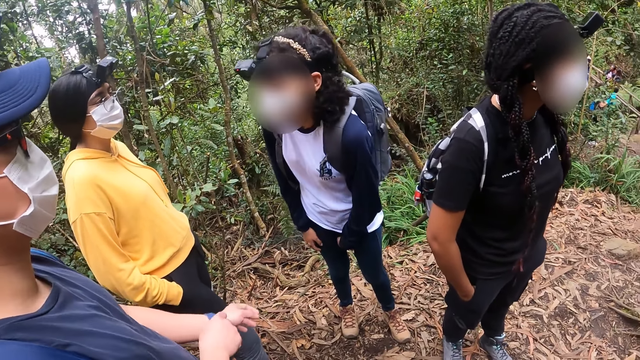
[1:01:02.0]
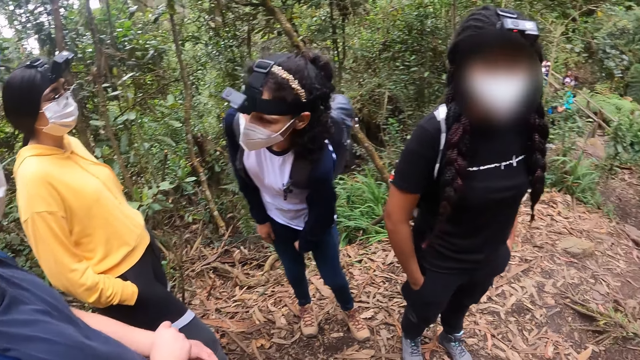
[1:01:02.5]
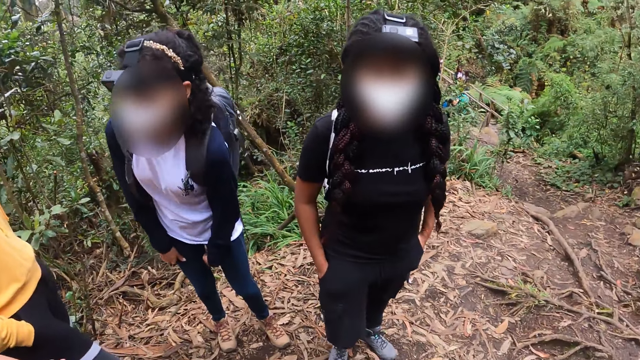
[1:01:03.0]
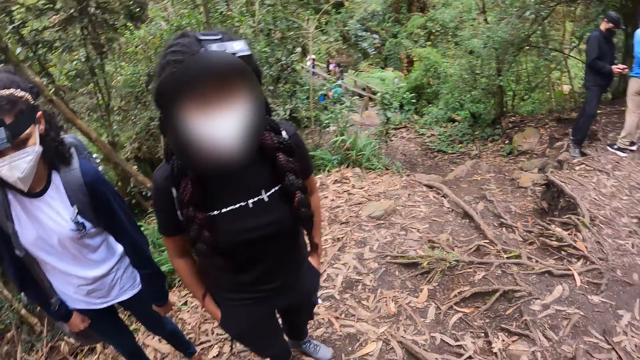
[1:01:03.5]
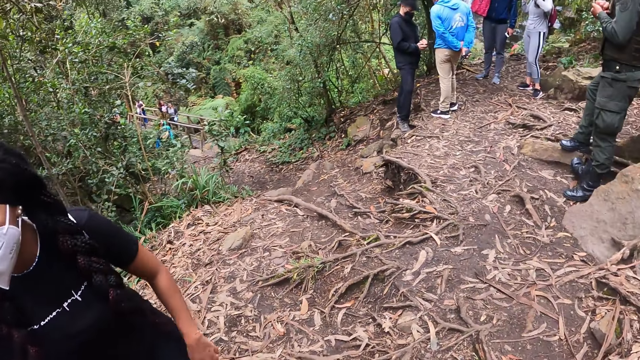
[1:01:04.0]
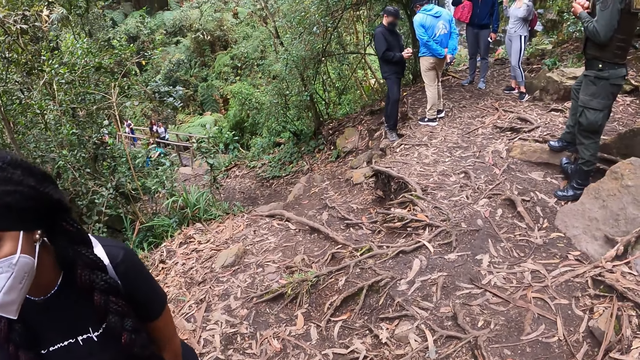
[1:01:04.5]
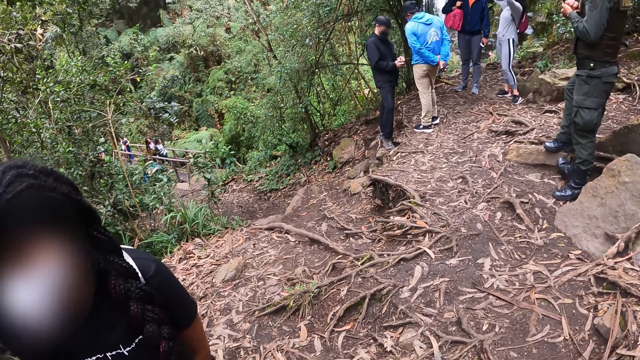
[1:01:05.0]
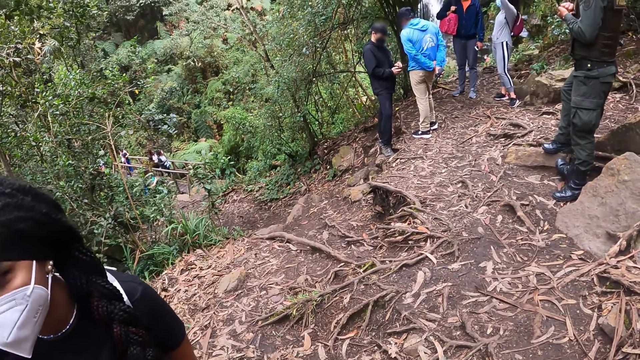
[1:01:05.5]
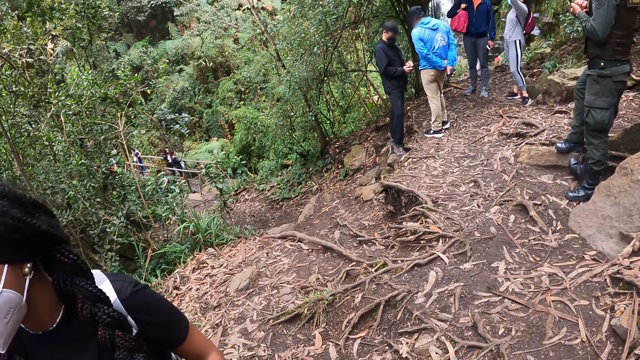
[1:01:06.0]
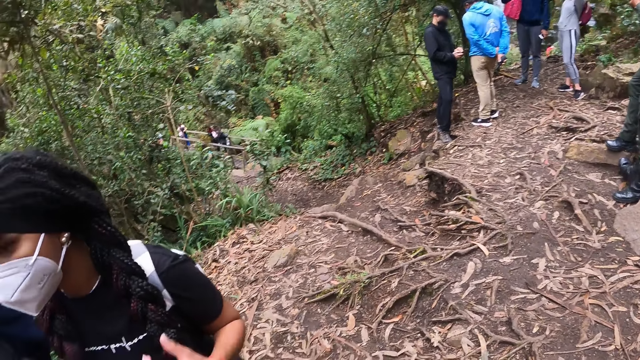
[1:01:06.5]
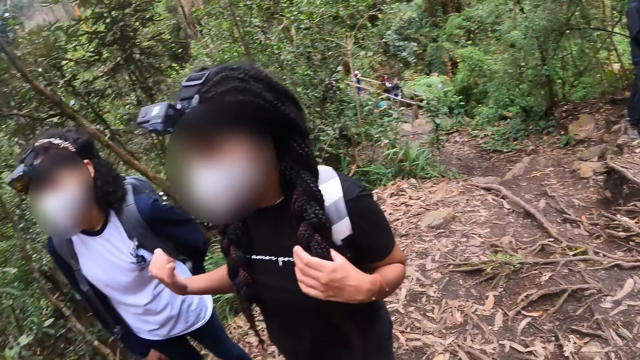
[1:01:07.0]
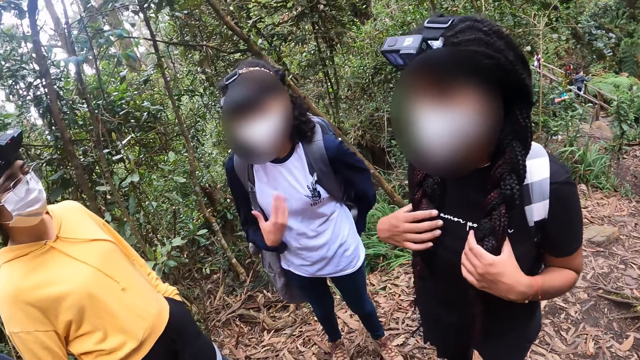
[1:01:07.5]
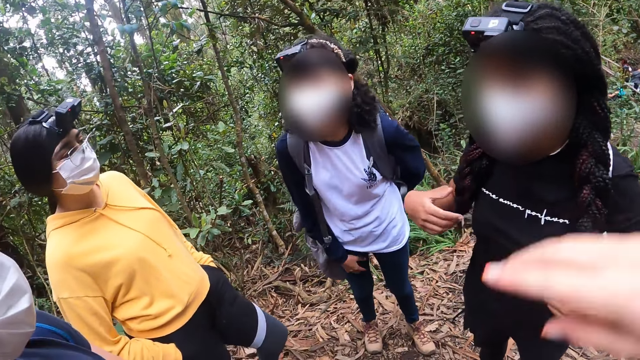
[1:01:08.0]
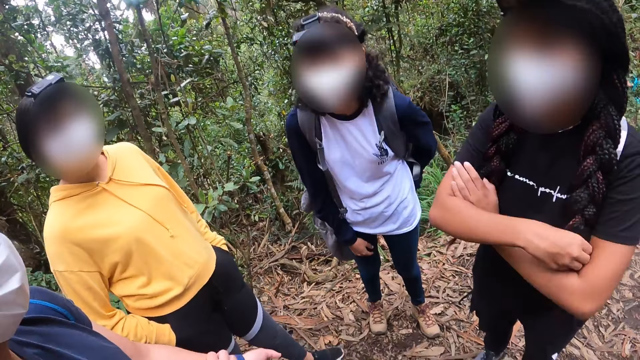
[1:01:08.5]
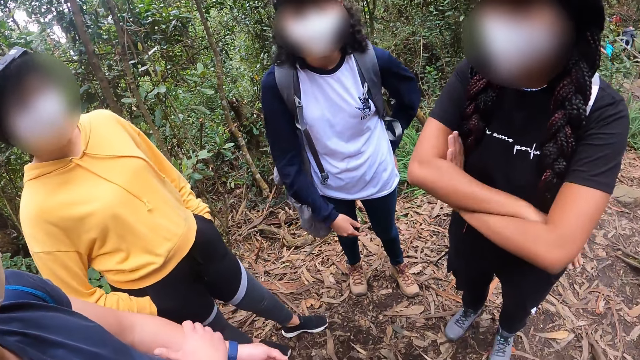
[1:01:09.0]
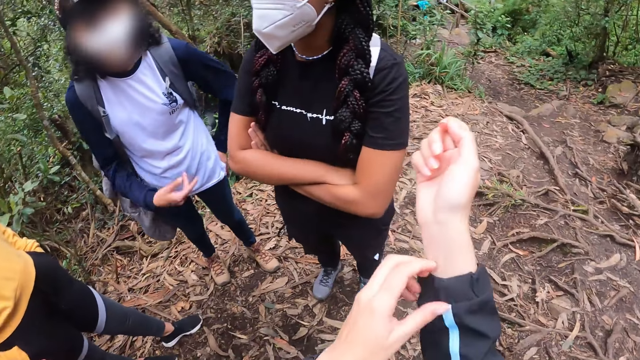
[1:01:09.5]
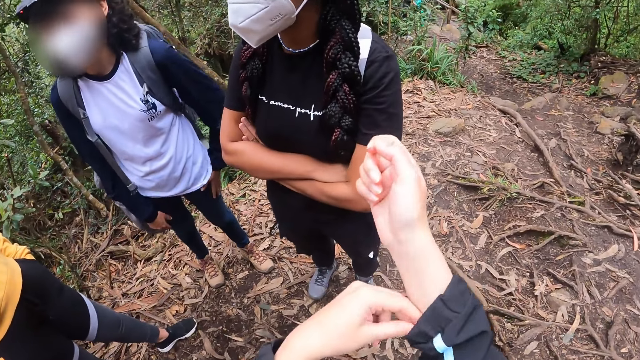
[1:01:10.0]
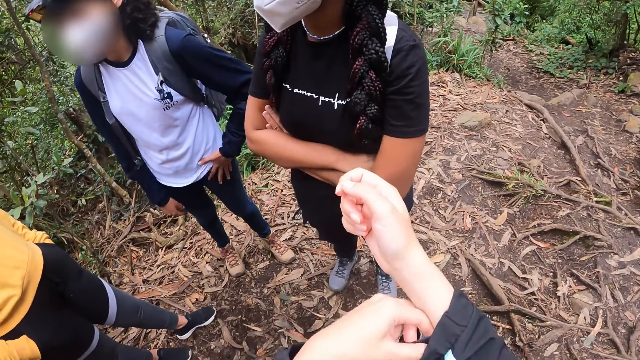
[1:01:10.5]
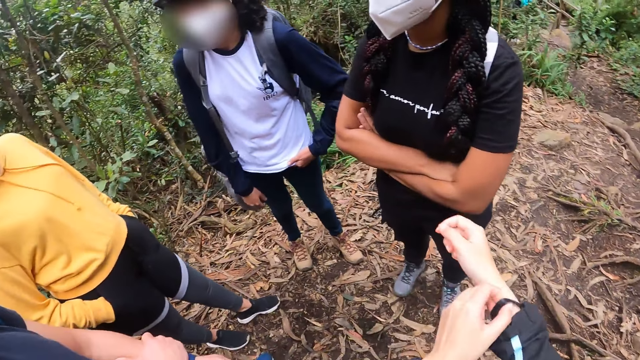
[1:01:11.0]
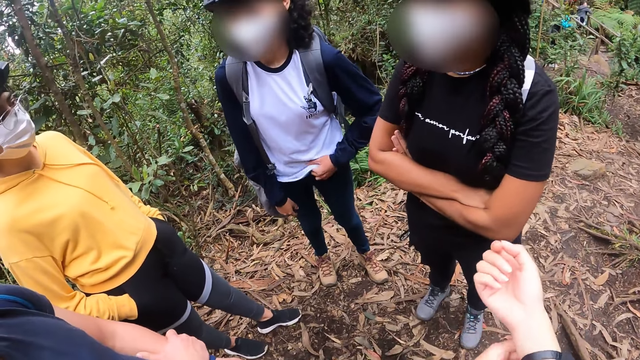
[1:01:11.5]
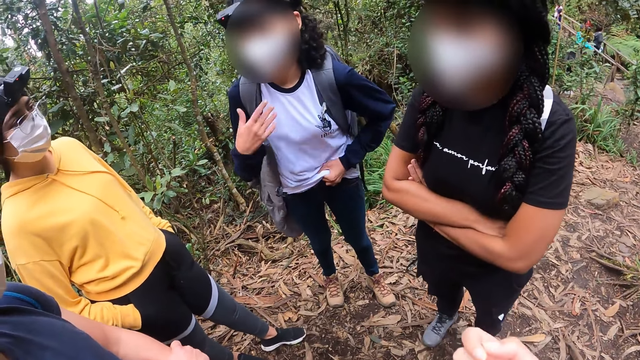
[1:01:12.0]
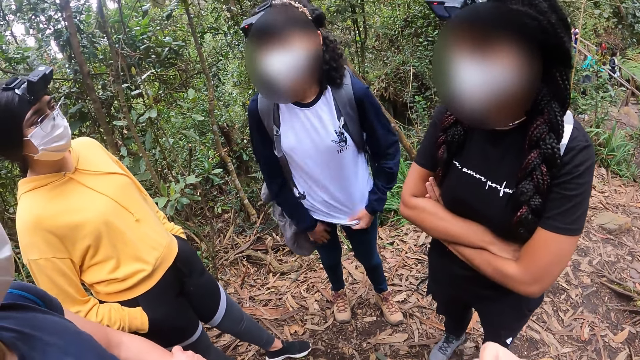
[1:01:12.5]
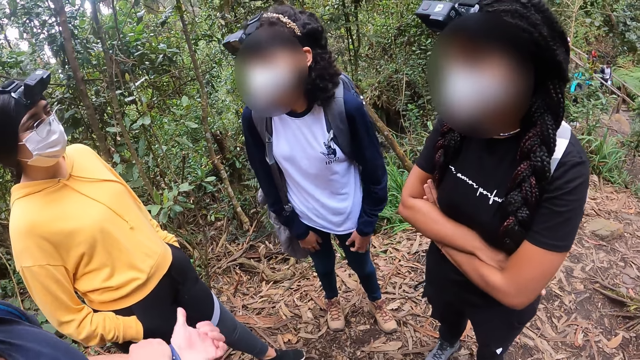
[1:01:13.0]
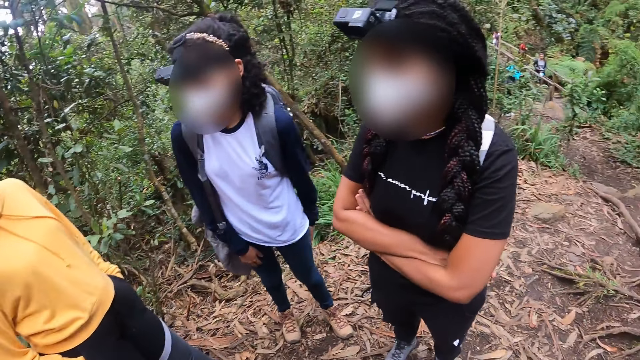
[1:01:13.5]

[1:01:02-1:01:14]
The camera wearer turns around. She adjusts the right sleeve of her shirt with her left hand. She pulls her bracelet from inside the jacket to her wrist.

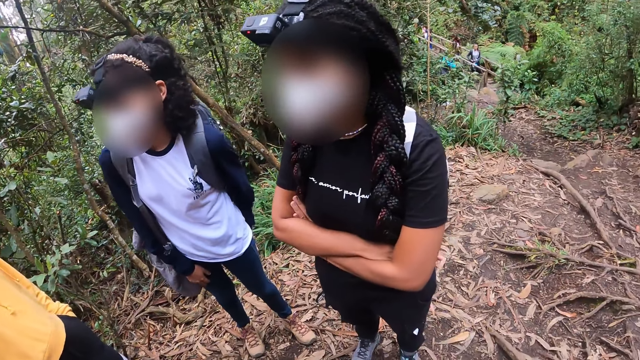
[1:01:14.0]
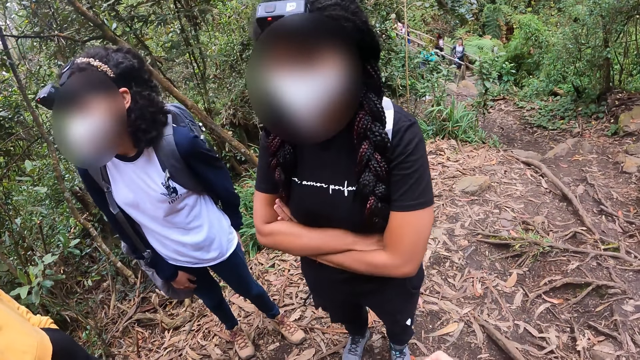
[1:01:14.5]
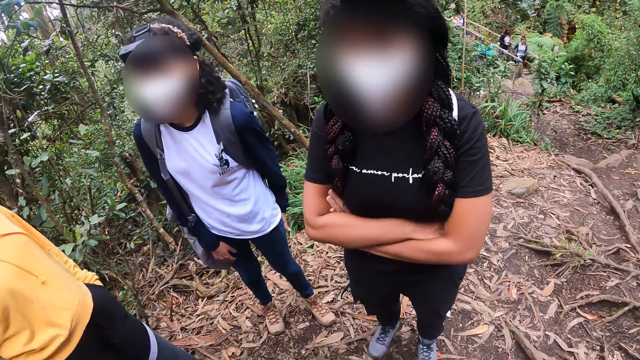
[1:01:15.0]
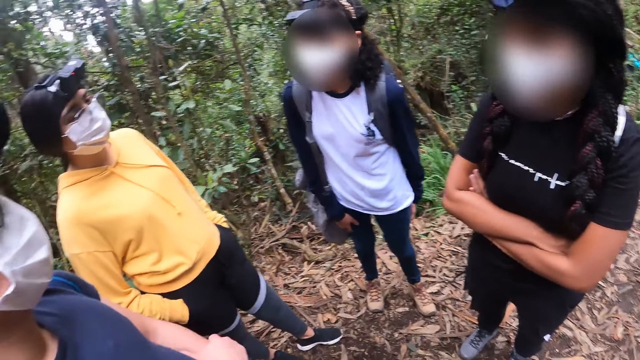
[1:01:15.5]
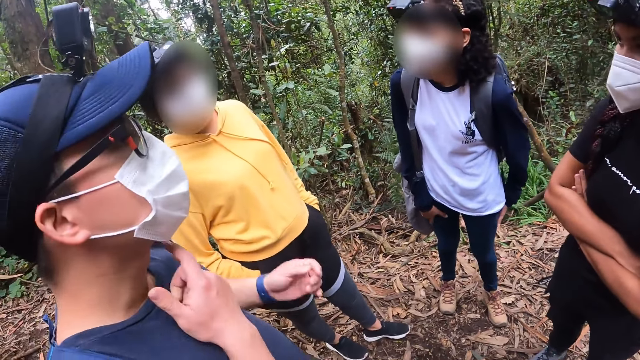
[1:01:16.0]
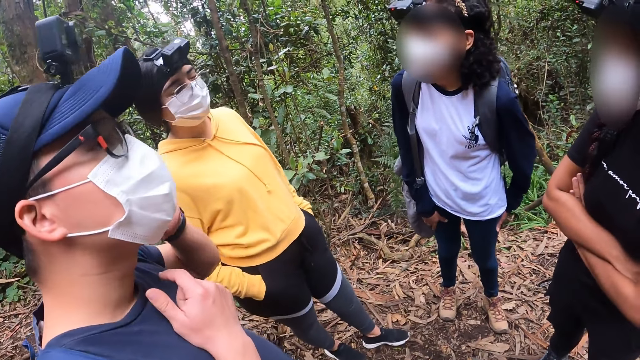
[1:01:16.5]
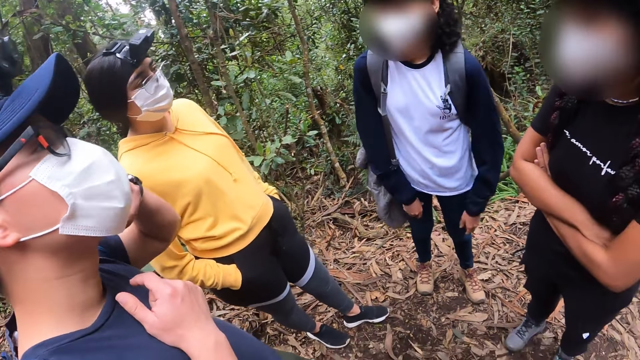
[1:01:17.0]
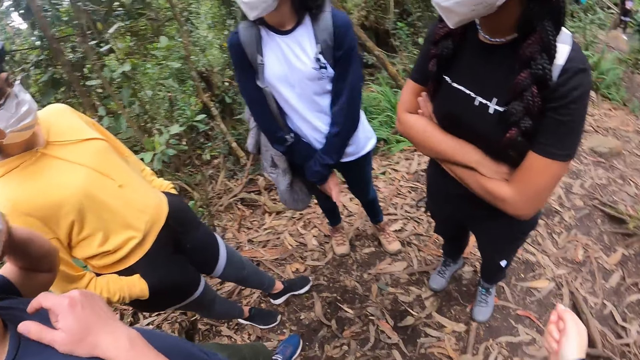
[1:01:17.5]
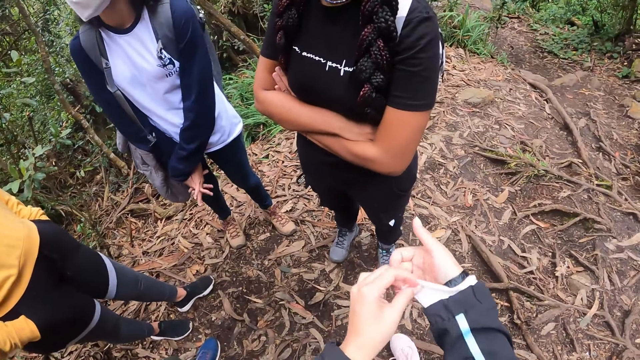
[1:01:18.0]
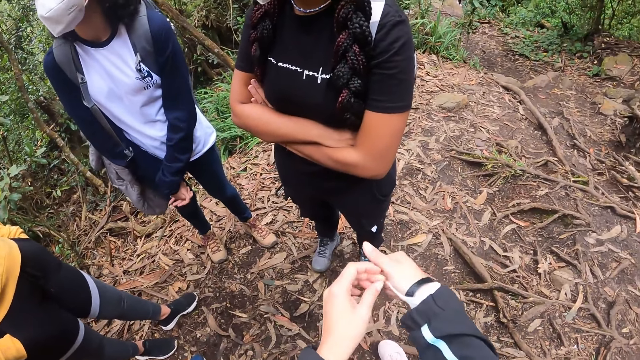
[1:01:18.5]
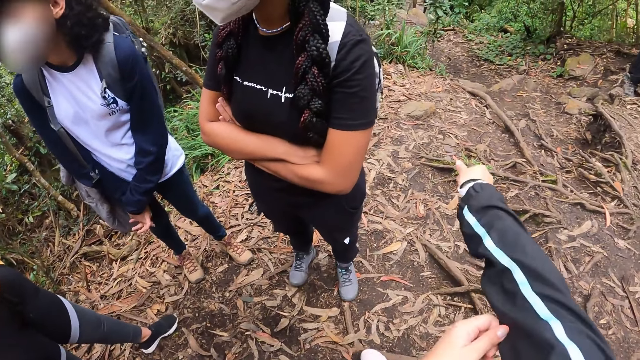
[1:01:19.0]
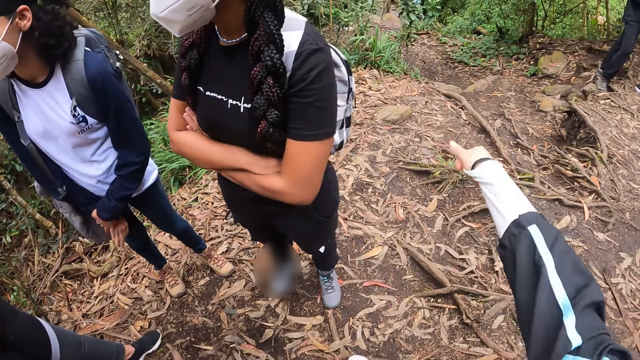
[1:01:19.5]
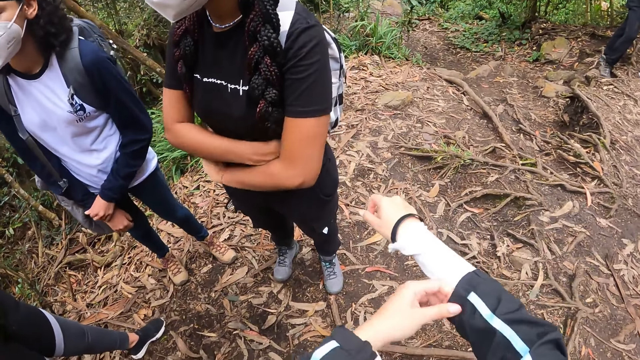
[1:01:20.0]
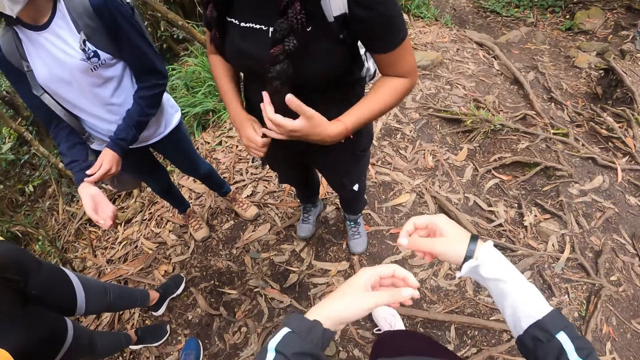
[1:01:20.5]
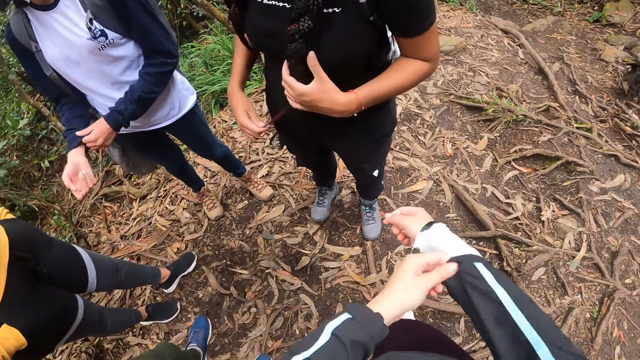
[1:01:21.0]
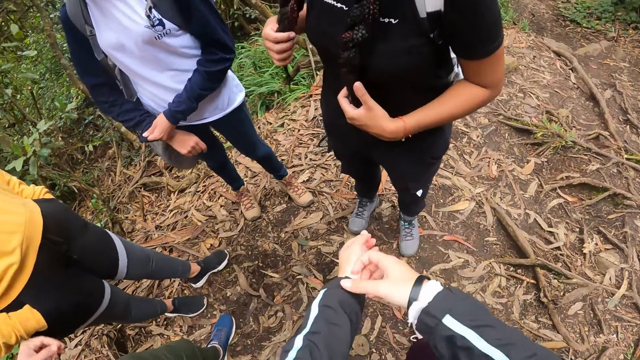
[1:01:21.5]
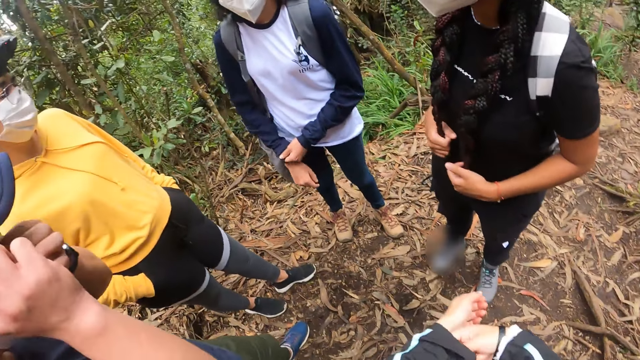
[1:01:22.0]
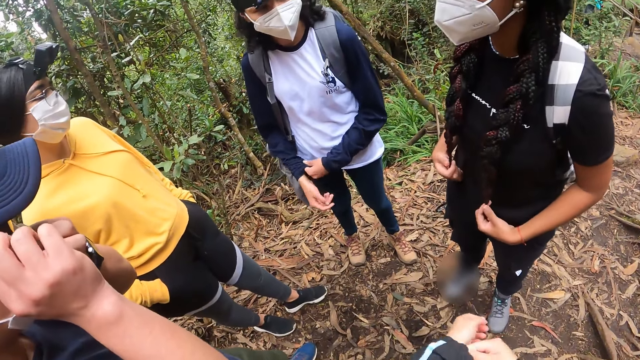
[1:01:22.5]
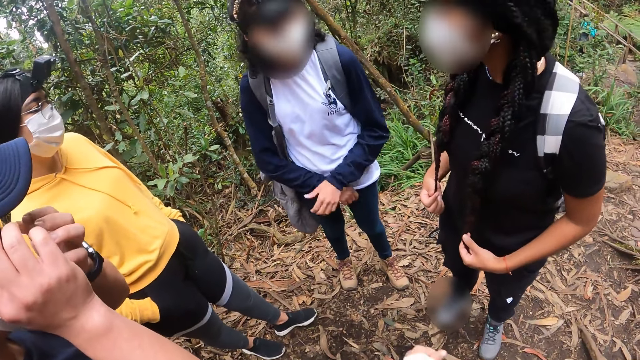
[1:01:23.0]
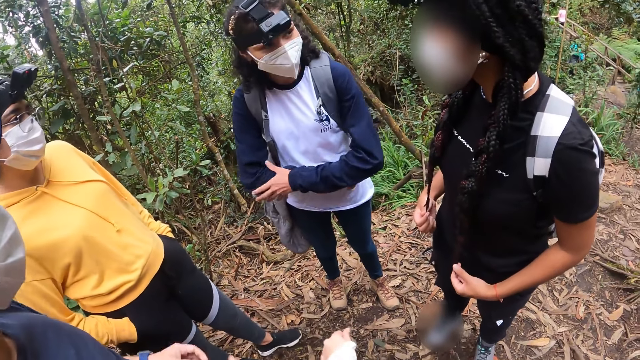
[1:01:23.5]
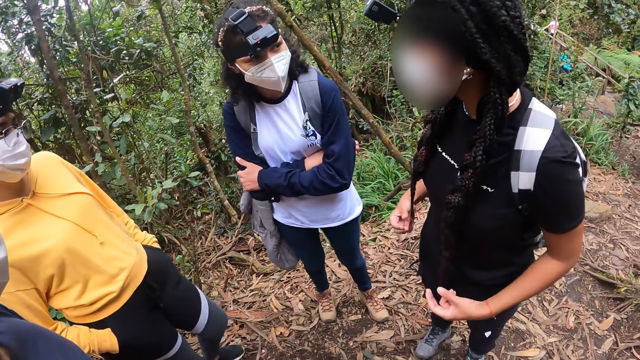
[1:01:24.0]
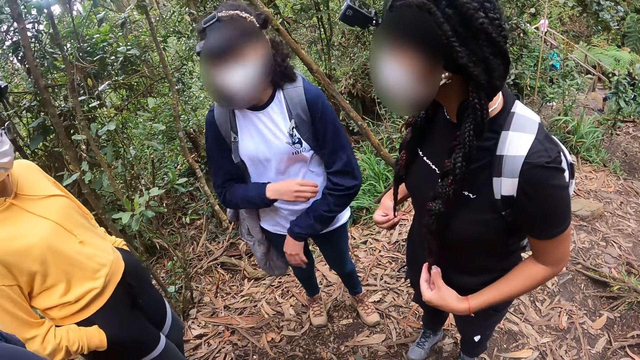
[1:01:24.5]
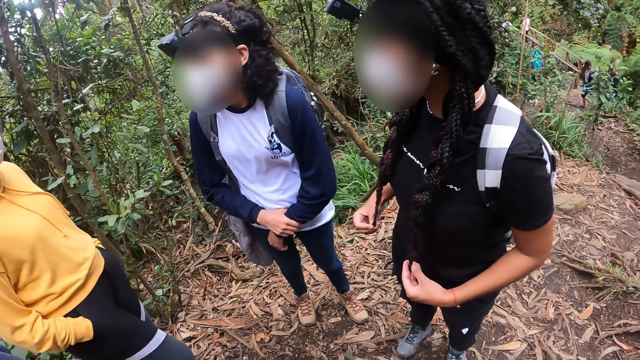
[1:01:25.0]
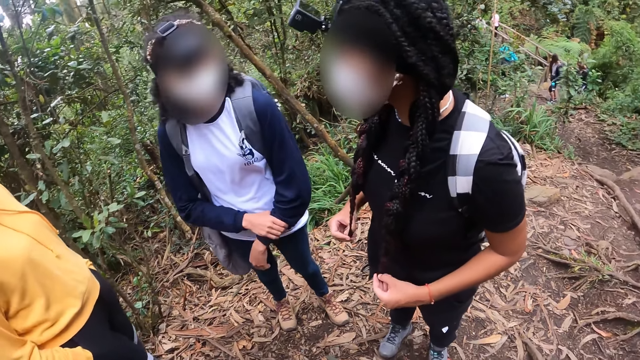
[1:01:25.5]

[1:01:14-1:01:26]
A guy adjusts his face mask. The camera wearer adjusts the right sleeve of her shirt with her left hand. She pulls her top to her palms, moves her jacket to the elbow, and moves the jacket back to her wrist. She adjusts the left sleeve of her shirt with her right hand. A girl interacts with two other girls.
